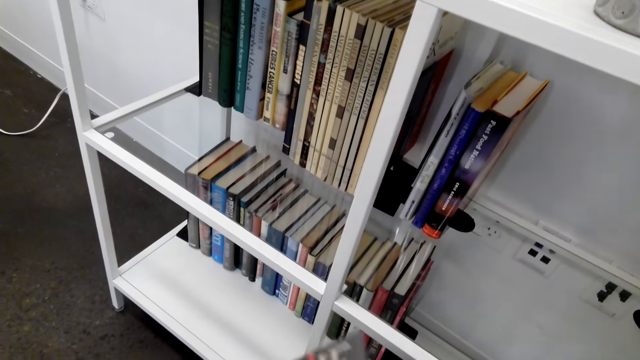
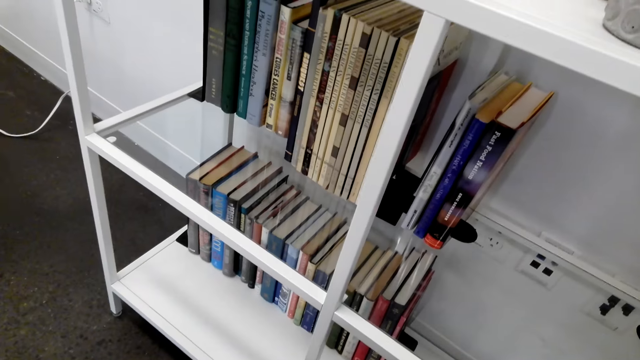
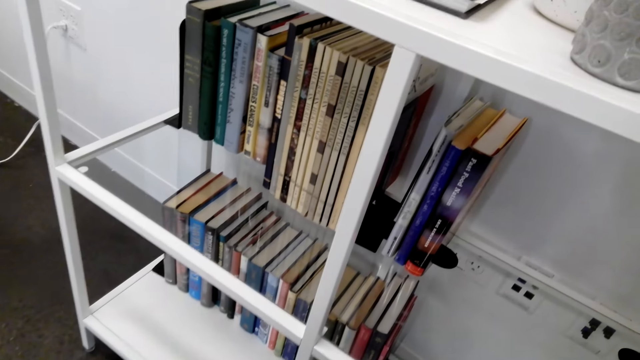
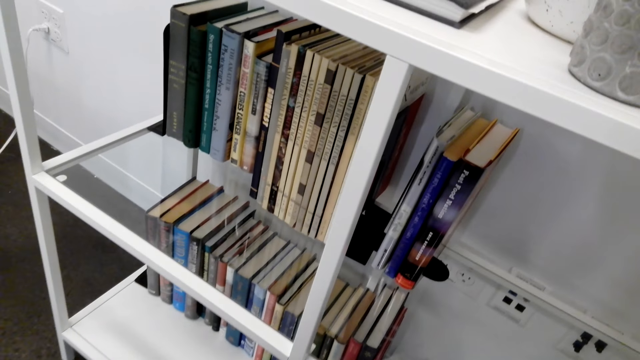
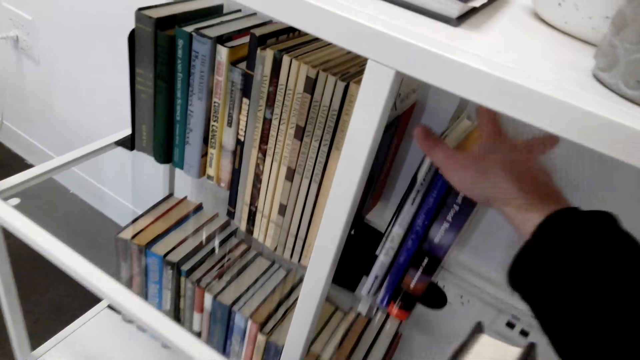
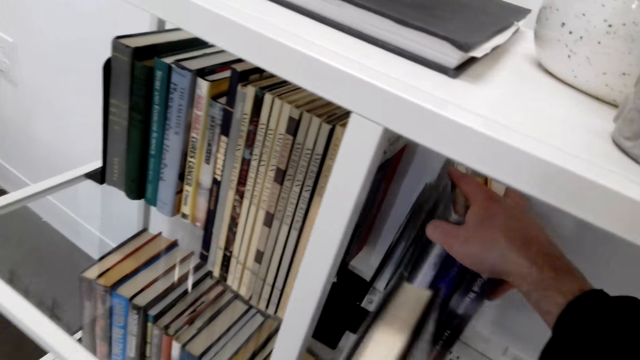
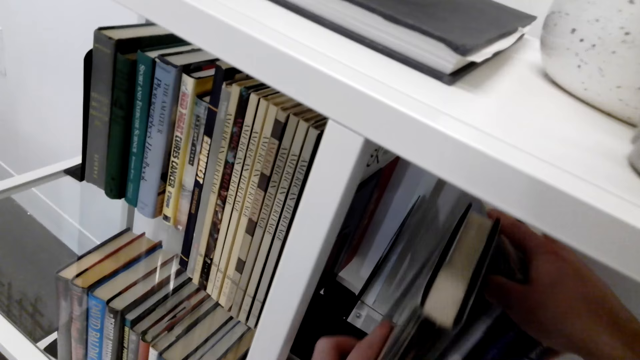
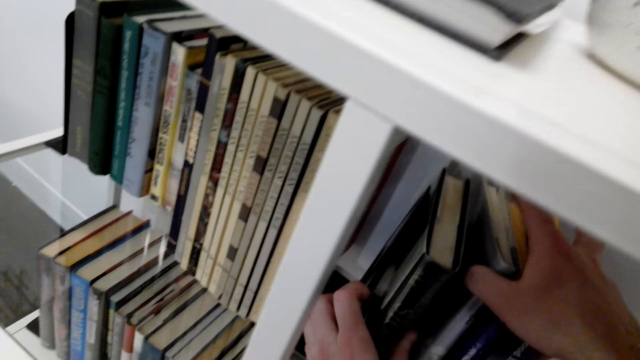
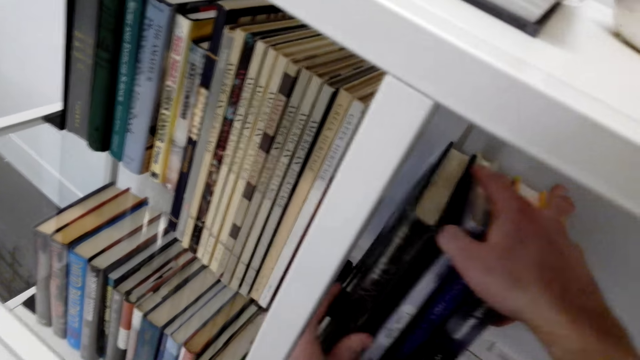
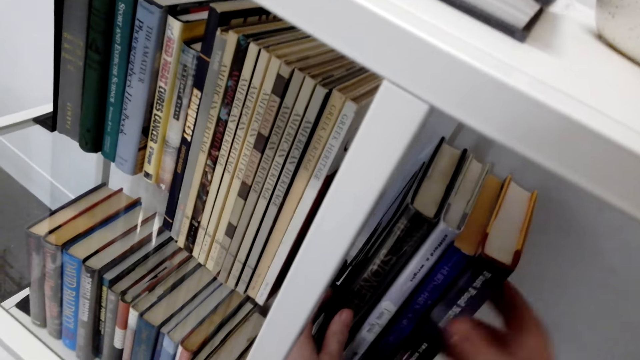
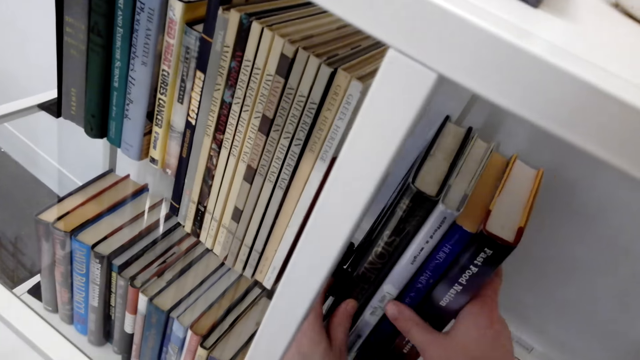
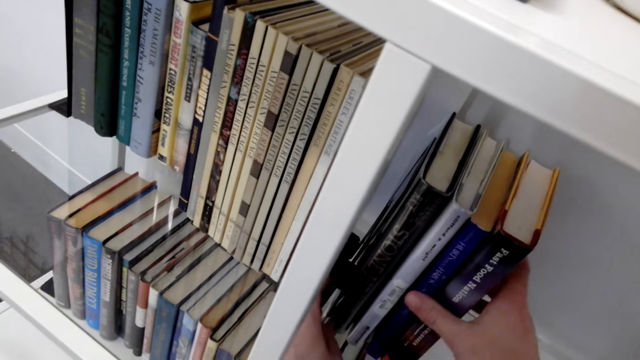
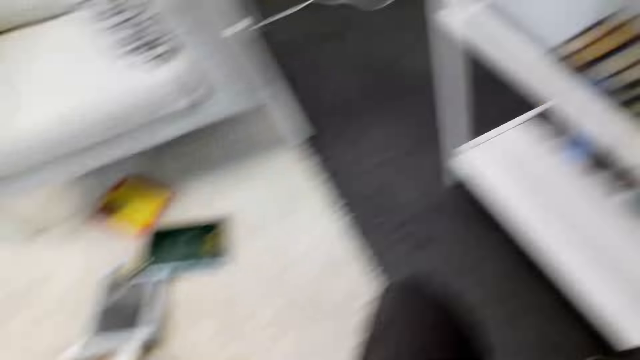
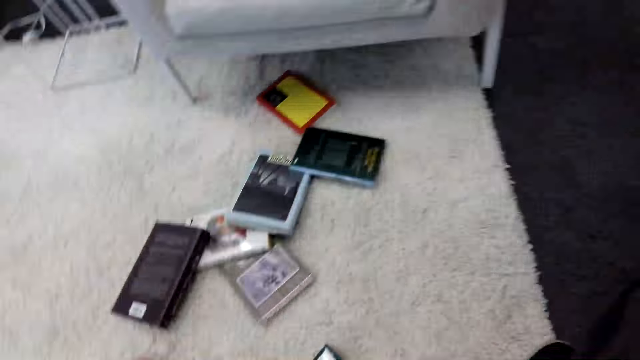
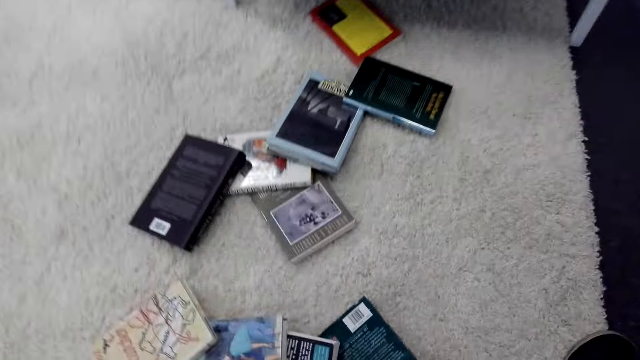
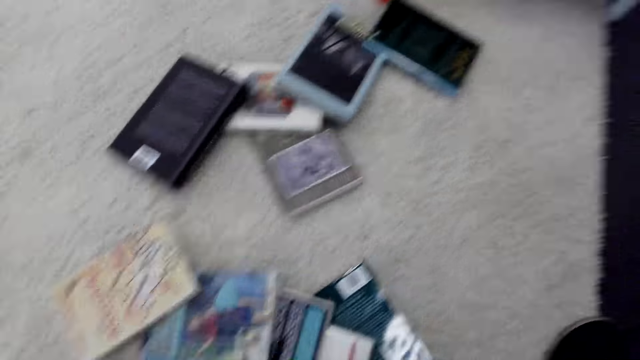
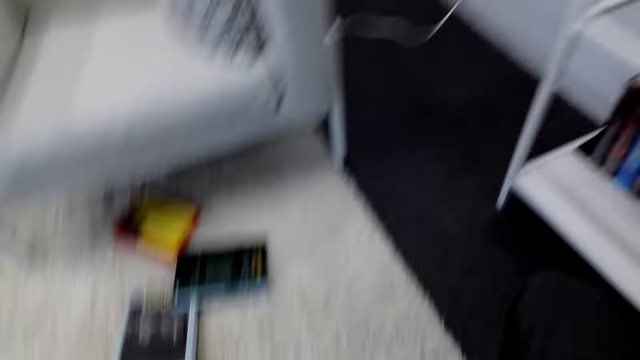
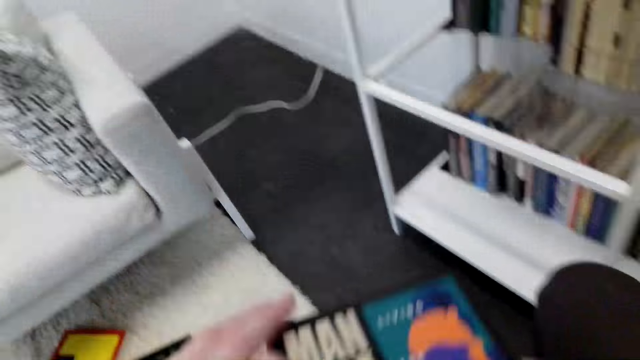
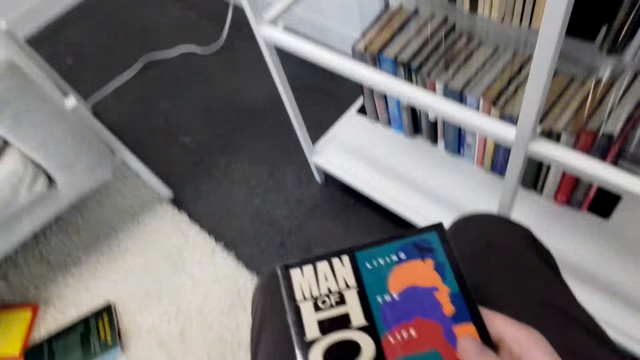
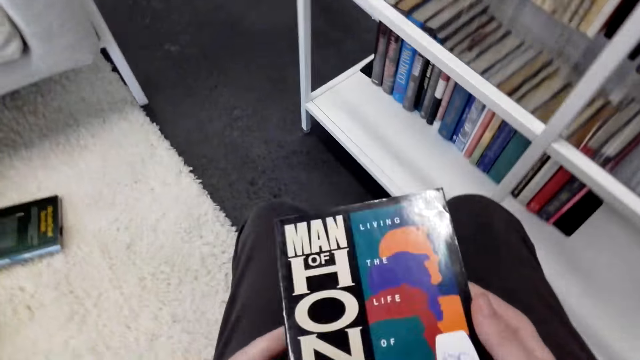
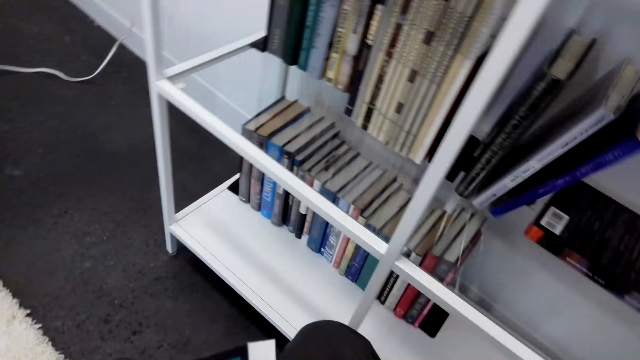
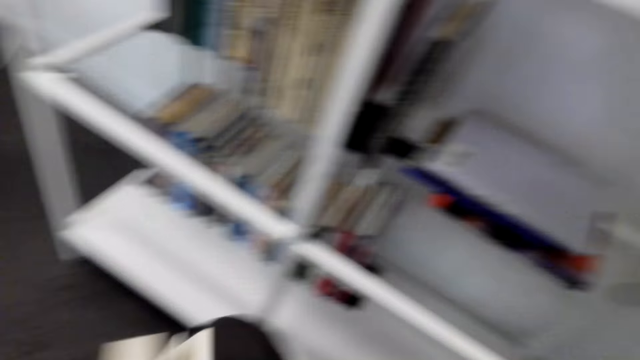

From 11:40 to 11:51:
The camera wearer puts the book on the shelf. They pick another book from the floor.

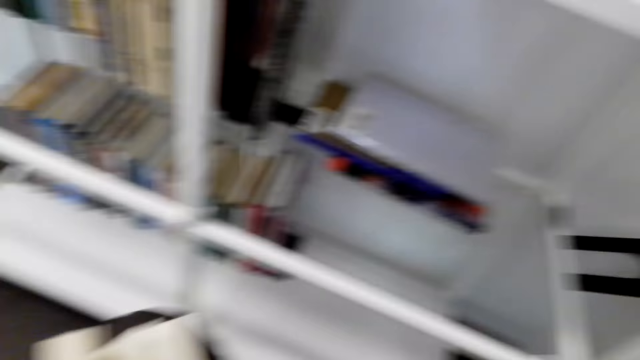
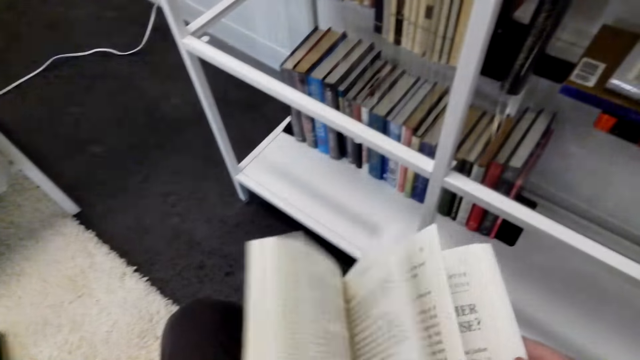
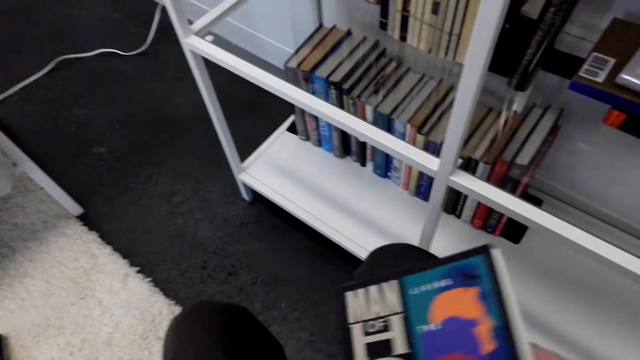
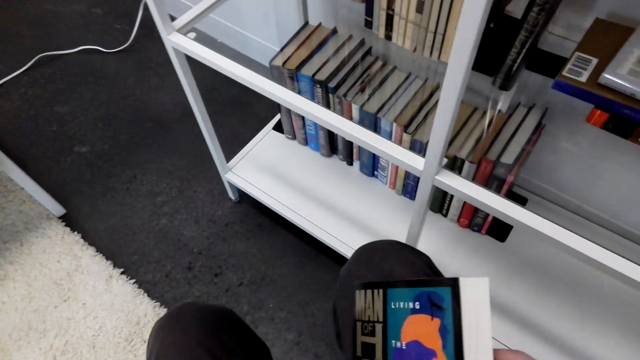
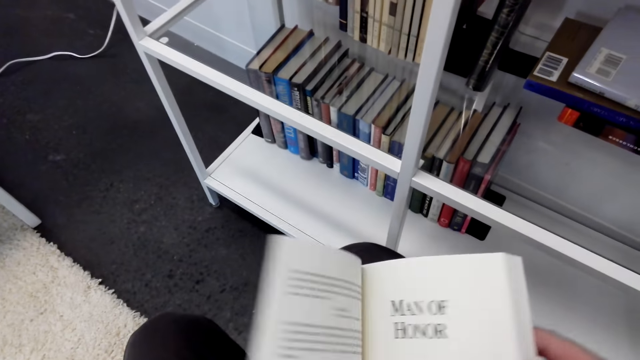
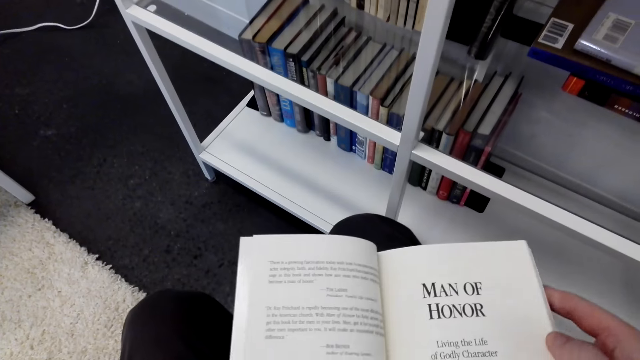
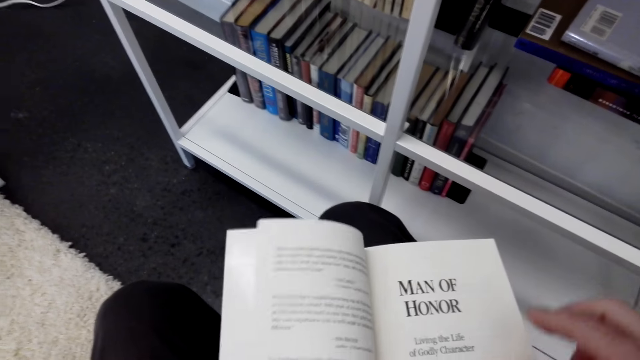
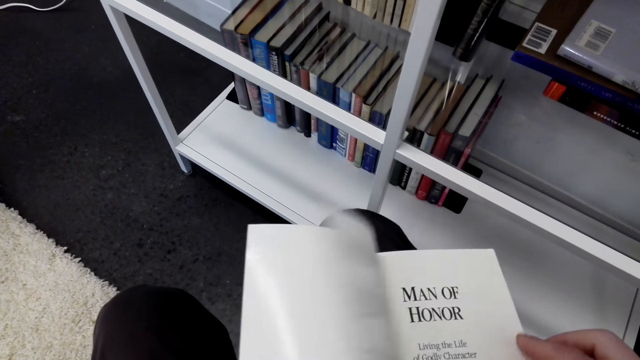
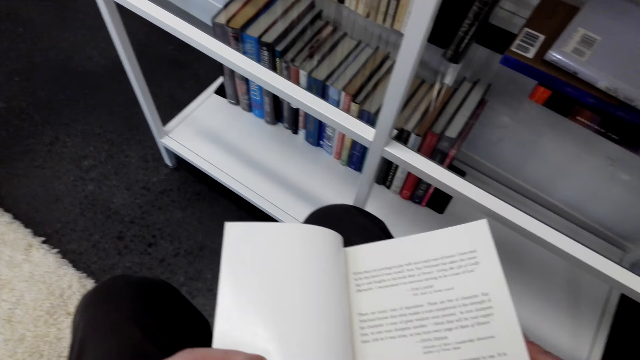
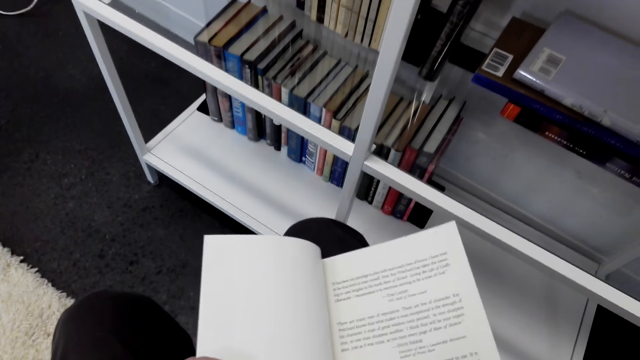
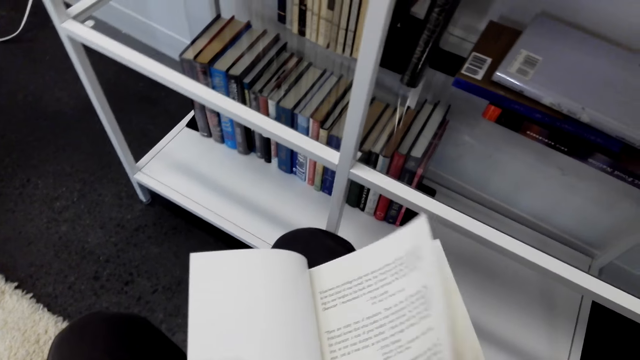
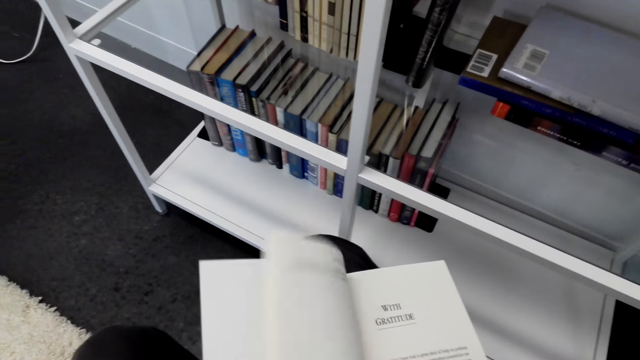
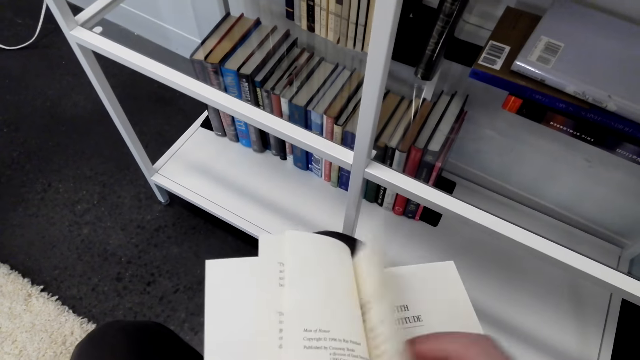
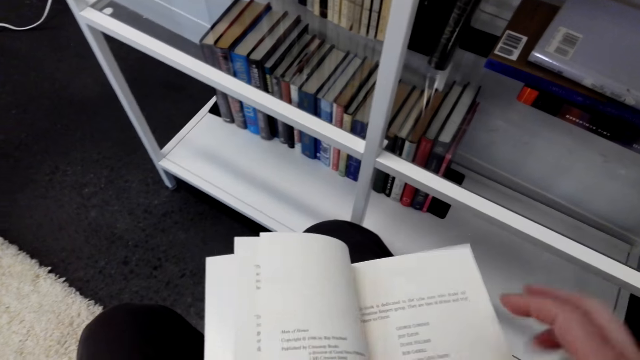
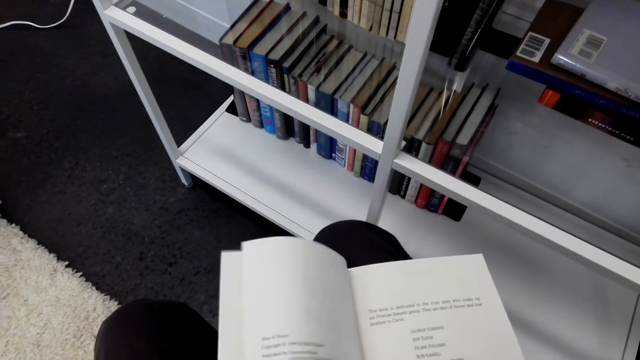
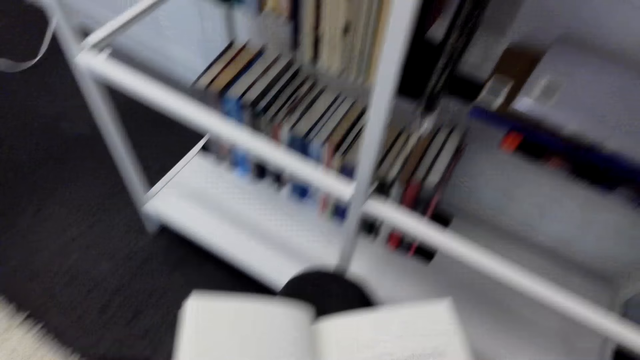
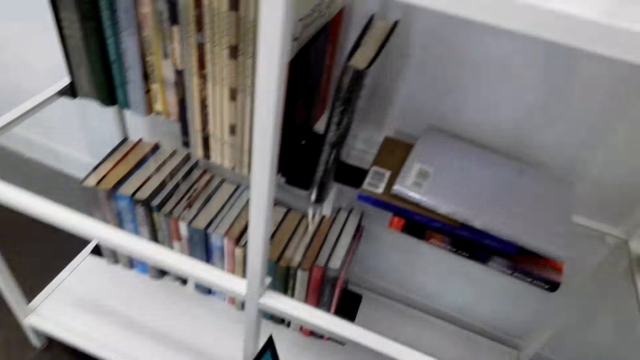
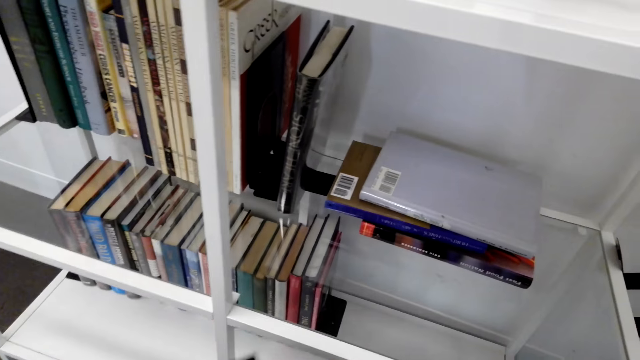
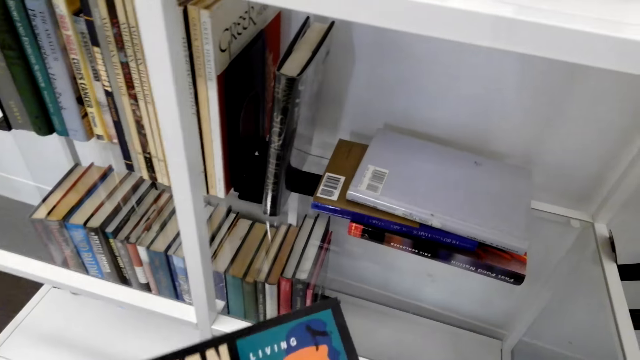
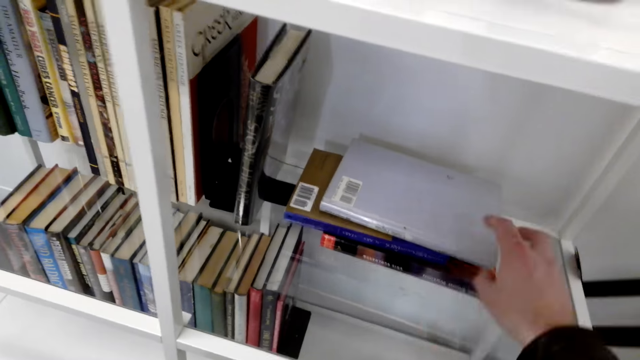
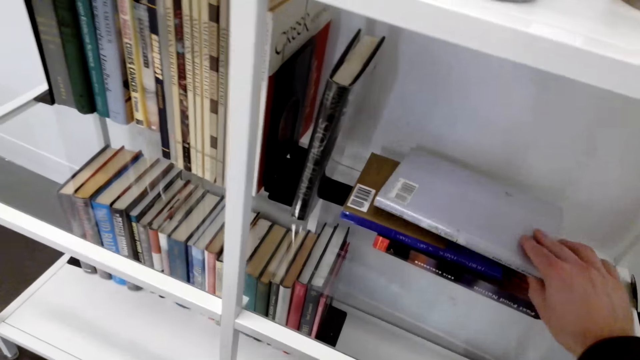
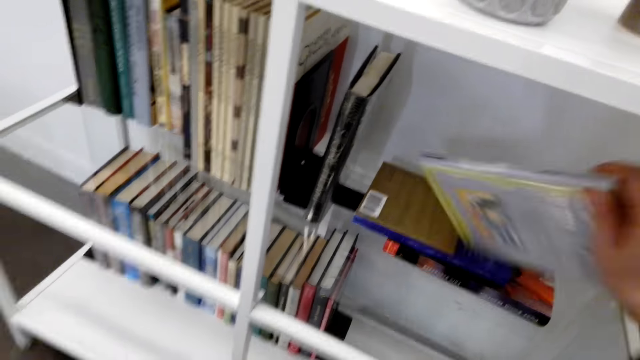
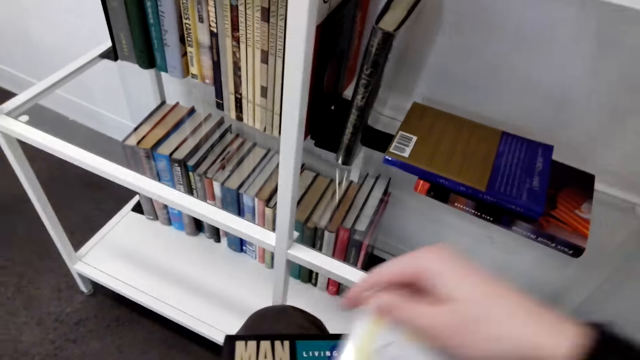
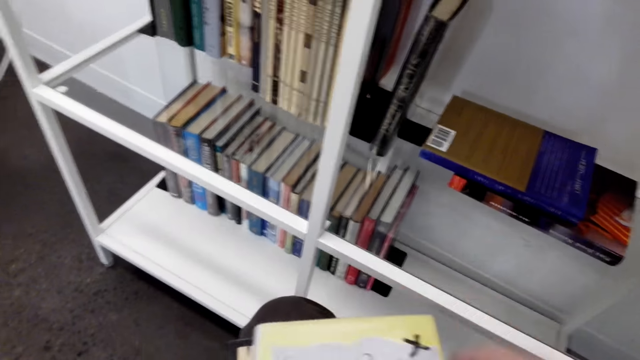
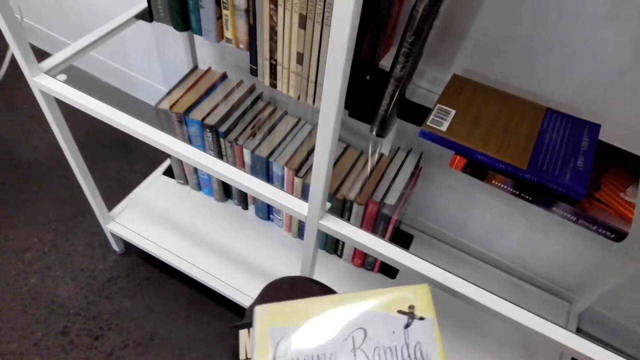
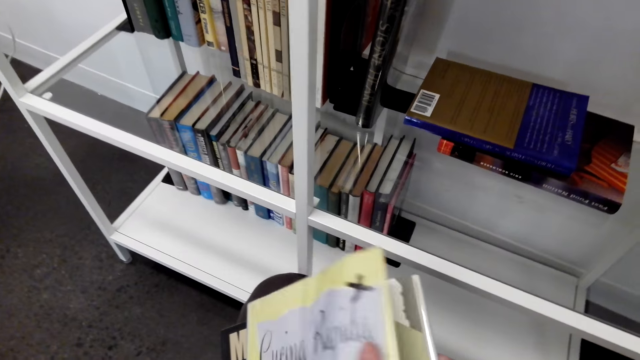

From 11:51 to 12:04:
The camera wearer opens the pages of the book. They peruse through the page. They pick a book from the shelf.
